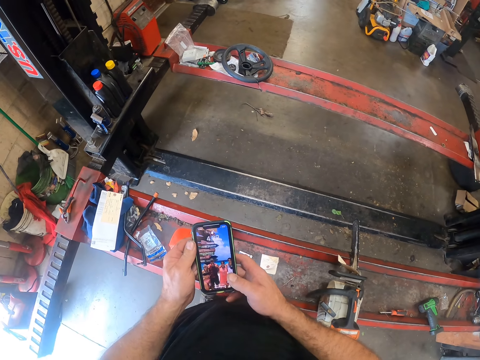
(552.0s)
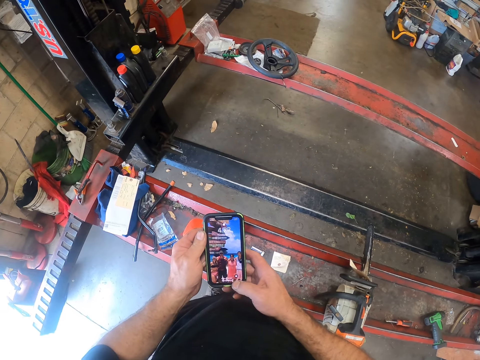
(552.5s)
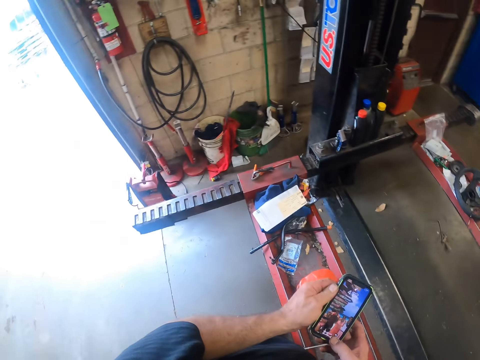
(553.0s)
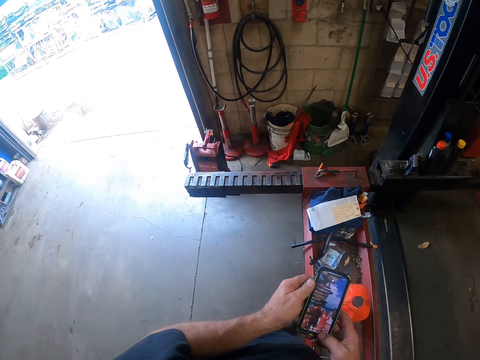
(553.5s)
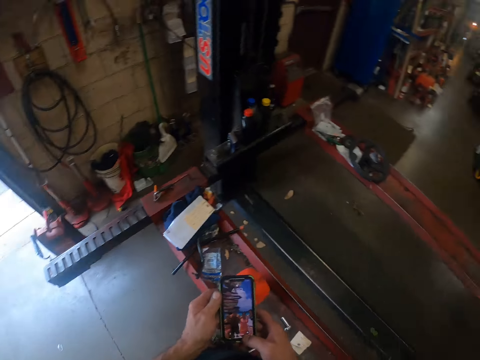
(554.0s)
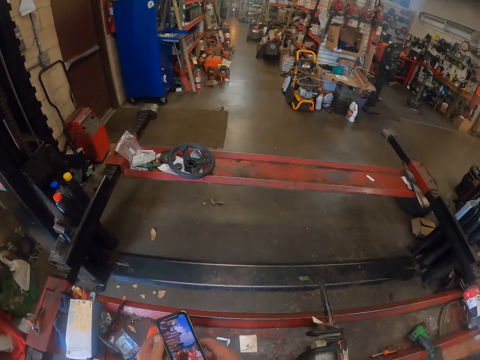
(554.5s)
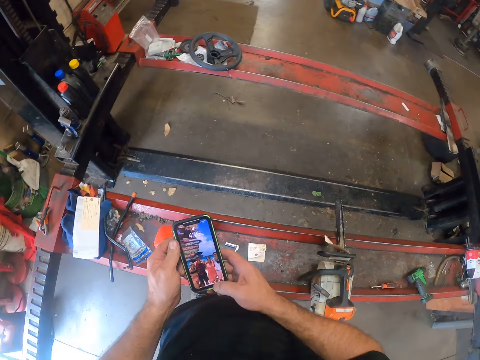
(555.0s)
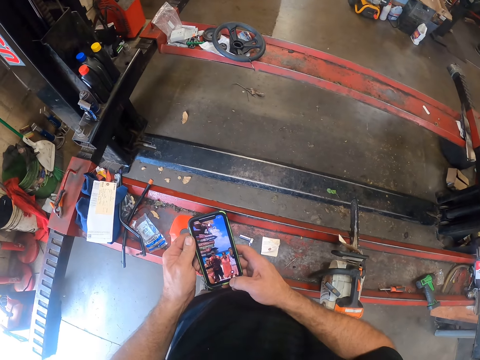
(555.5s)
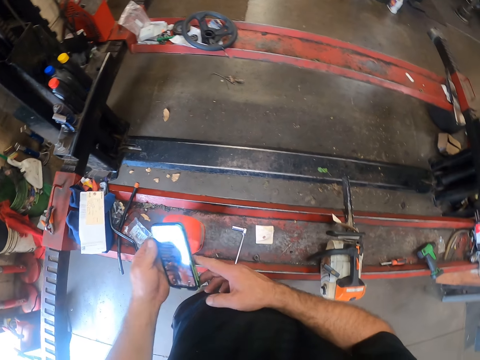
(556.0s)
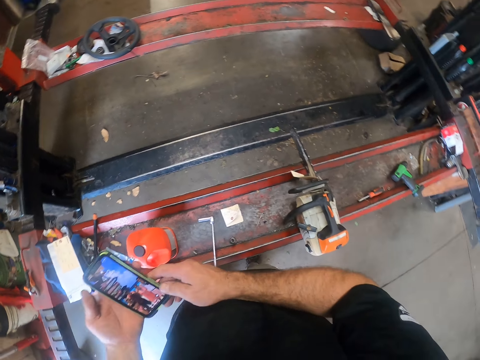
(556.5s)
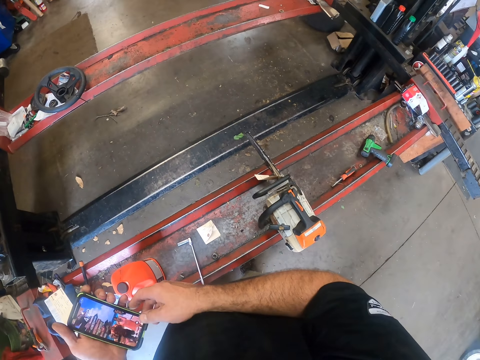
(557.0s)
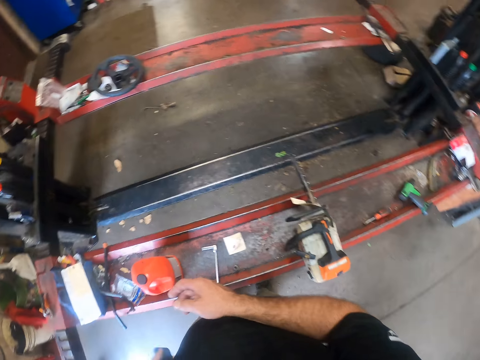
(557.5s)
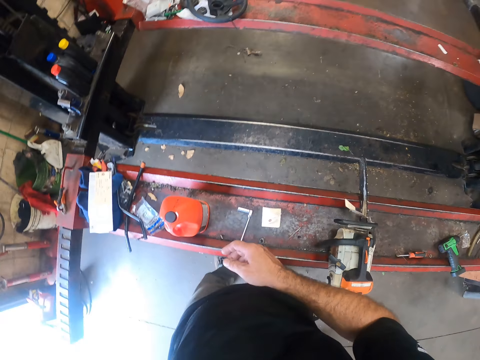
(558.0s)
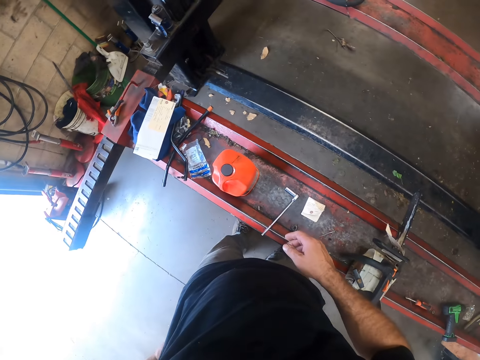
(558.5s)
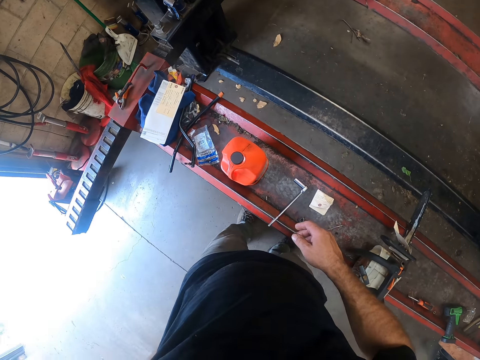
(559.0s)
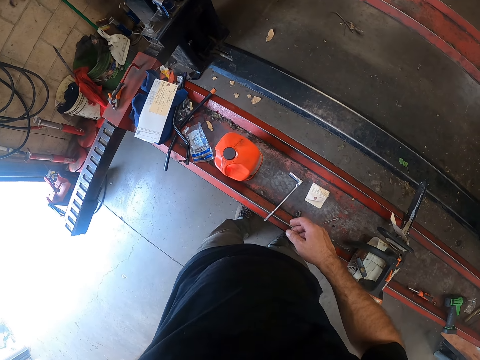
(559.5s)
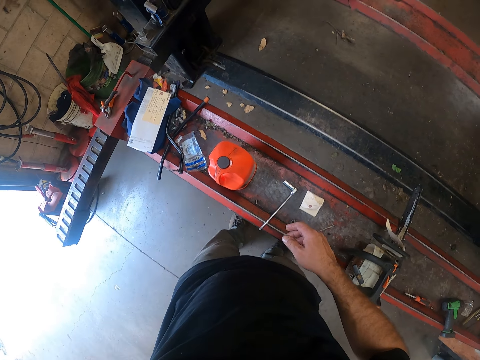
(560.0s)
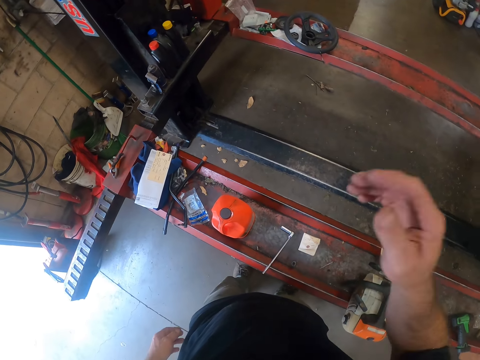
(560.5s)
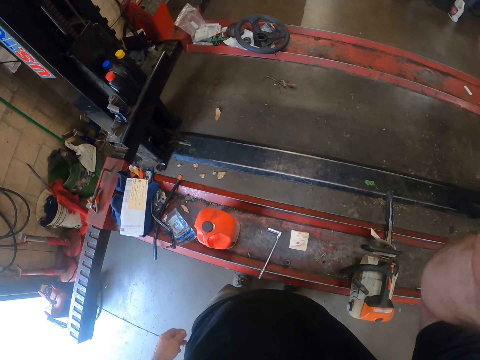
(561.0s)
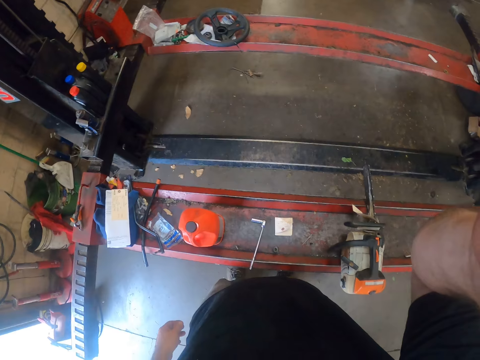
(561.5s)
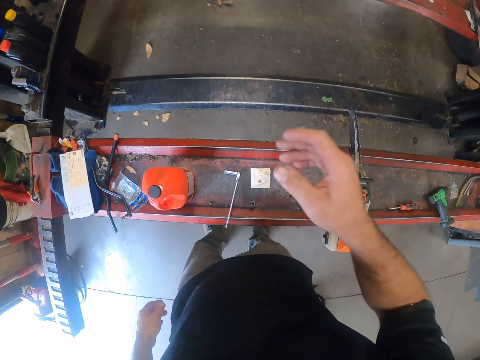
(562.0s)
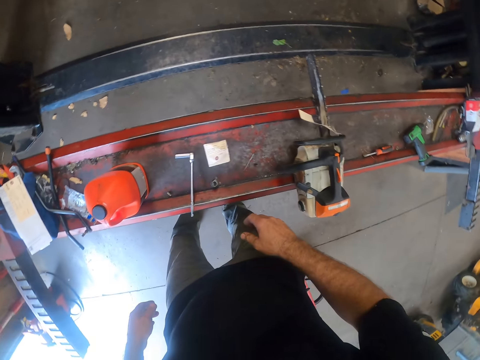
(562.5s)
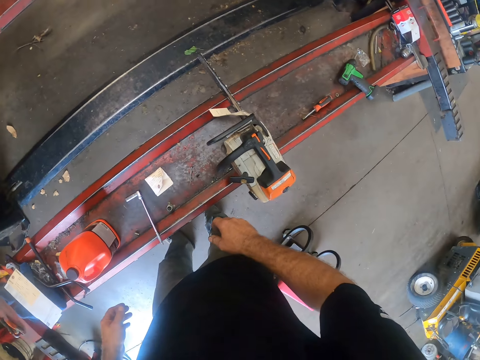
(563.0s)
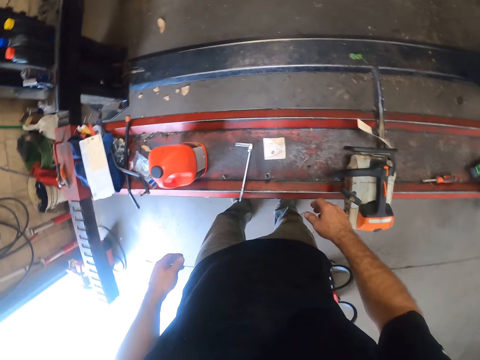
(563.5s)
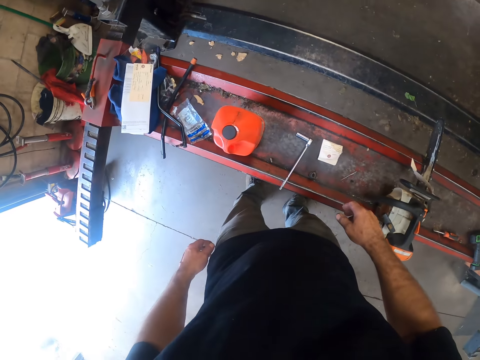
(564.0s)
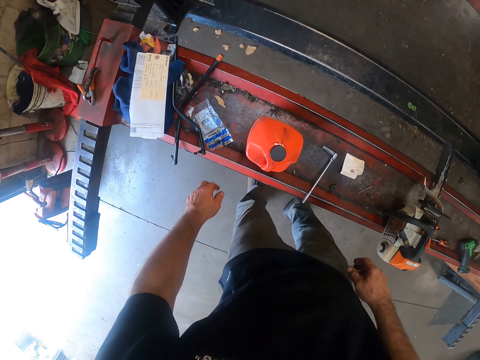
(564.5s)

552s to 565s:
The camera wearer holds a phone on his hands. He looks around the workshop. He looks at the mobile phone. He looks around. He puts the mobile phone in the pocket. He scratches the head. He looks around.

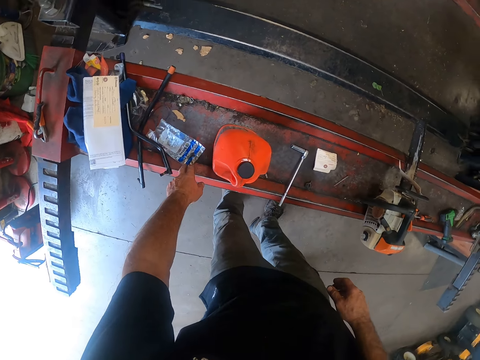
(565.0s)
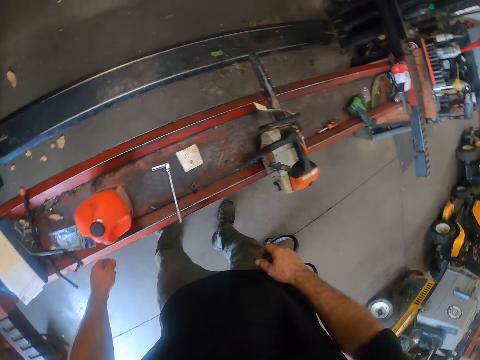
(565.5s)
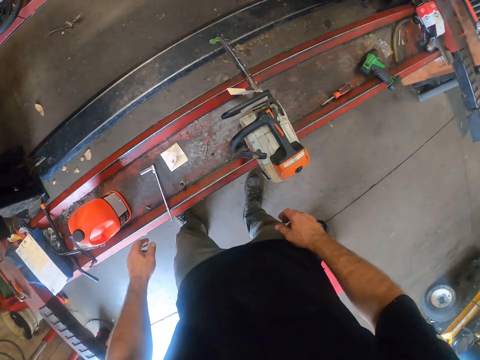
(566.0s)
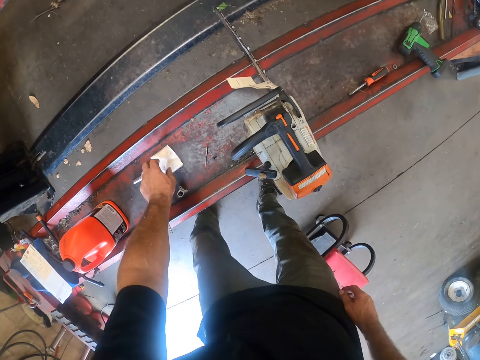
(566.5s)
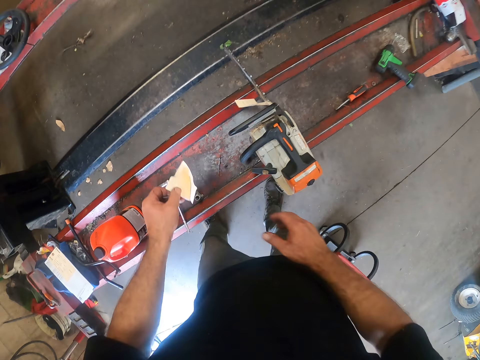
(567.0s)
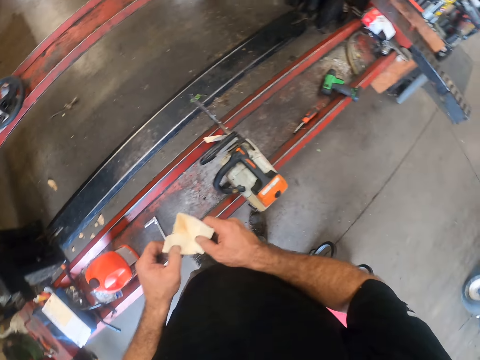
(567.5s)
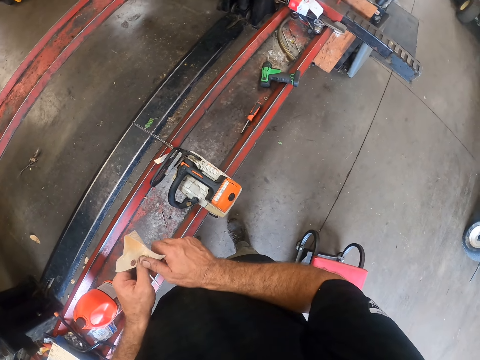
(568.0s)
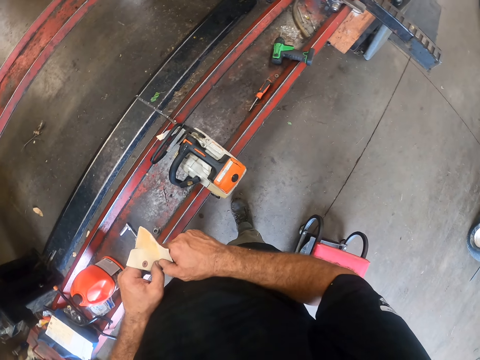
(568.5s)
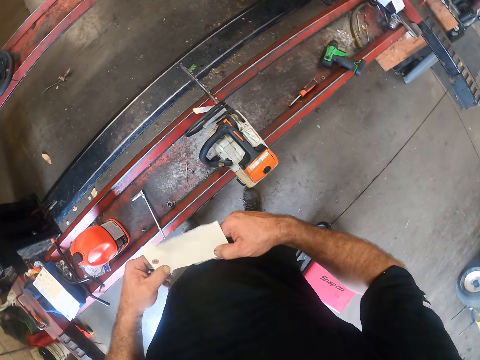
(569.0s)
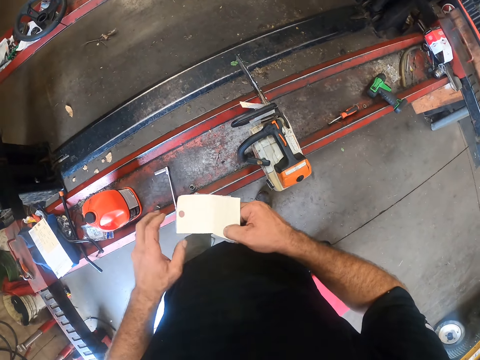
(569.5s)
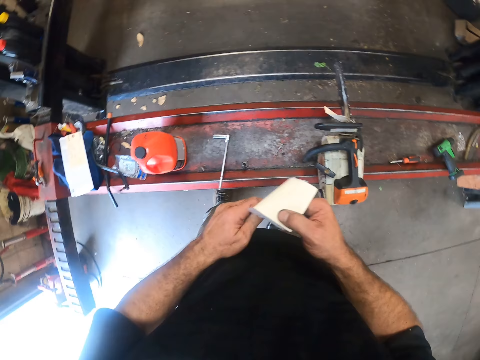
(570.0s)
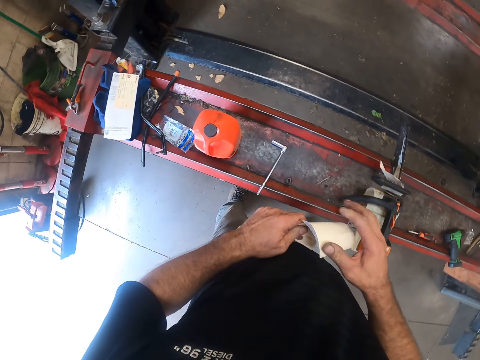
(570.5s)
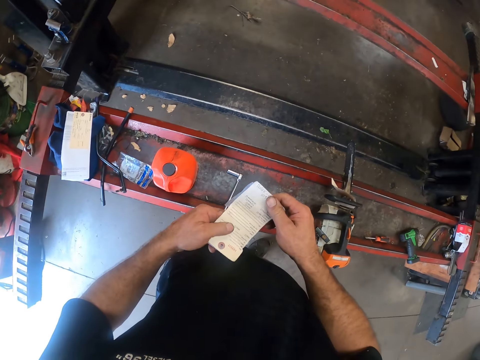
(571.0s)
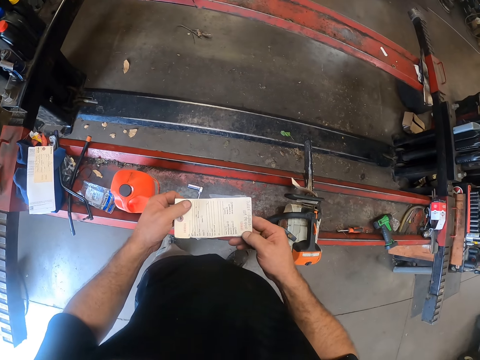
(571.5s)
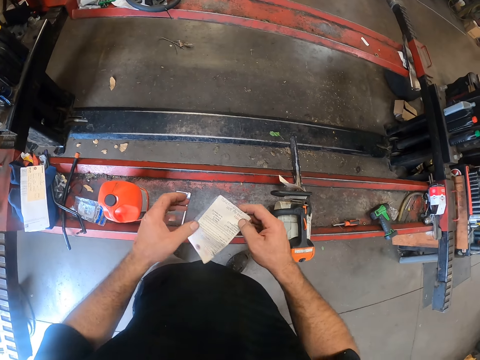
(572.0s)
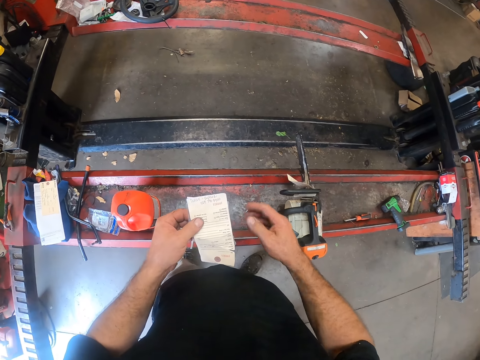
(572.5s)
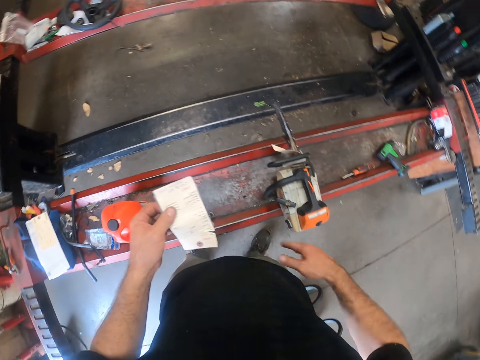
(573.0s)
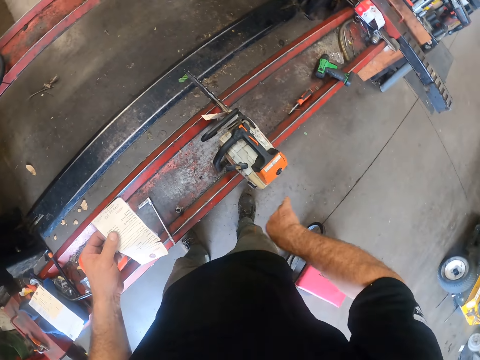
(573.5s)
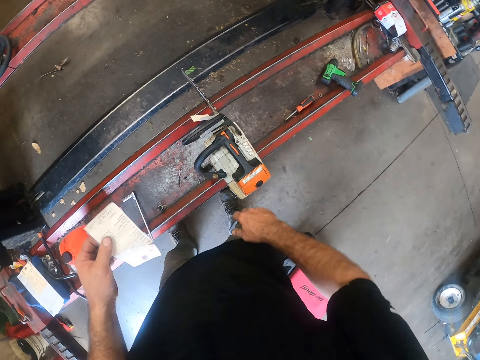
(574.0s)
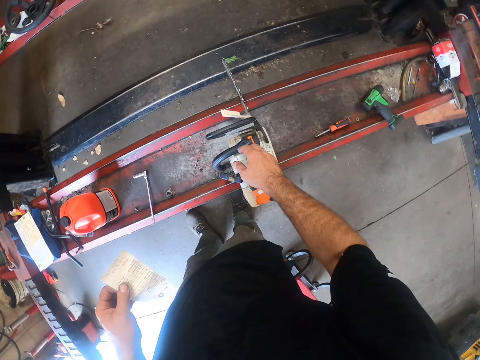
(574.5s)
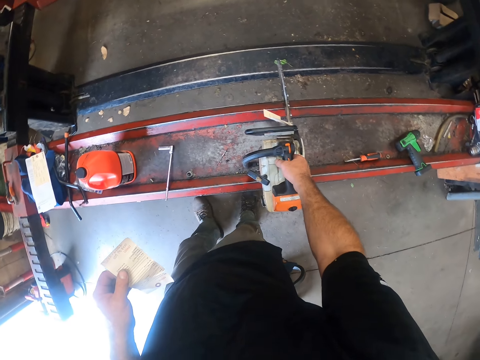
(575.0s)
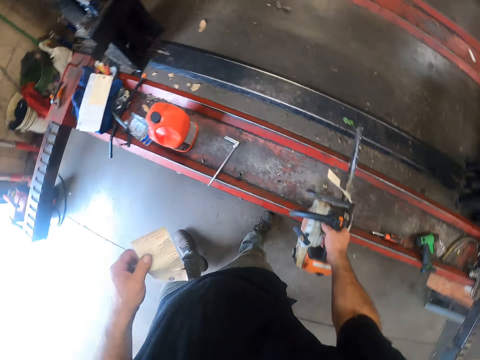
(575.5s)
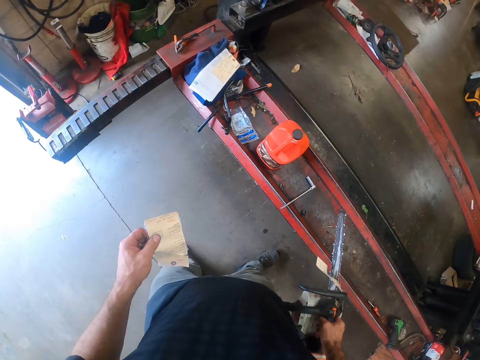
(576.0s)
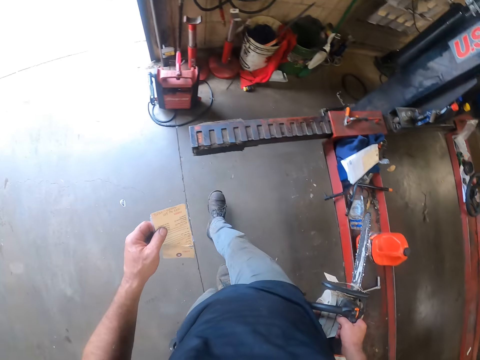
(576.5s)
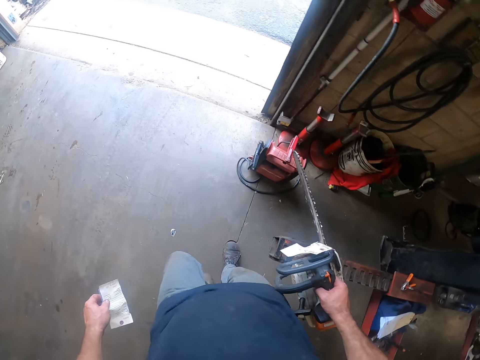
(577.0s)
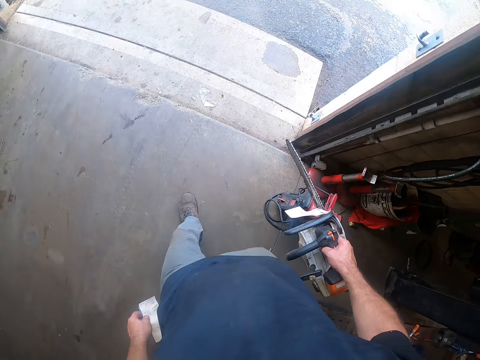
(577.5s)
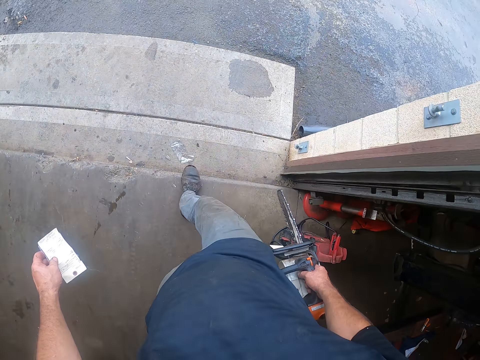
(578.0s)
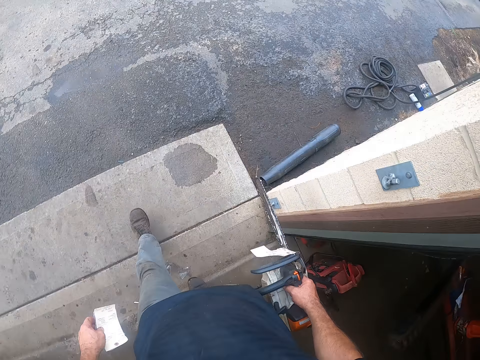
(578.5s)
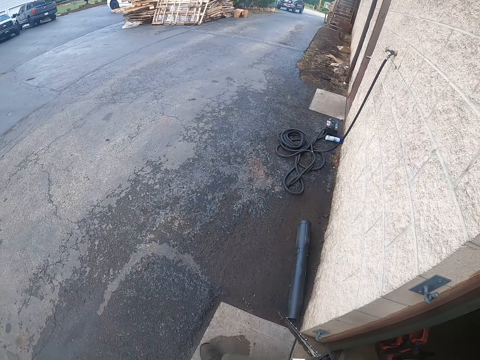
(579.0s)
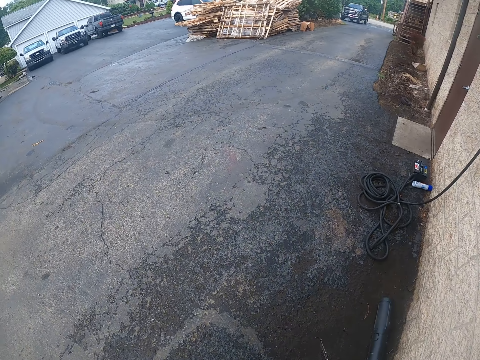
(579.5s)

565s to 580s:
The camera wearer touches a nylon with his left hand. He holds a paper or receipt on the stand and looks around. He picks up the paper on the stand with his left hand. He opens the paper with both hands. He holds the receipt. He rubs his right hand on his shirt. He picks up the machine saw on the stand with his right hand. He walks around.
